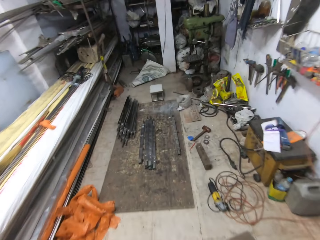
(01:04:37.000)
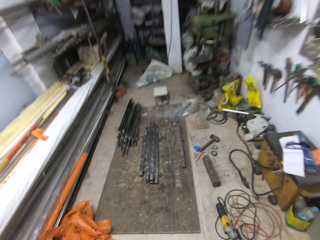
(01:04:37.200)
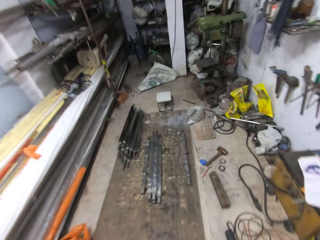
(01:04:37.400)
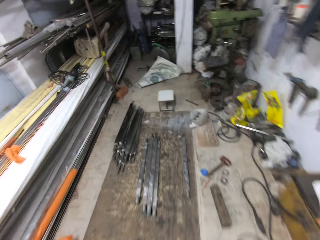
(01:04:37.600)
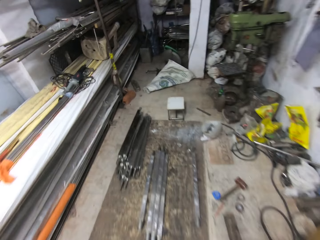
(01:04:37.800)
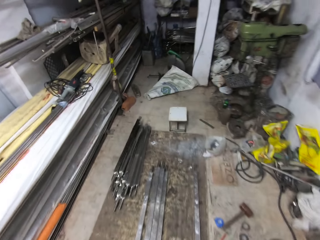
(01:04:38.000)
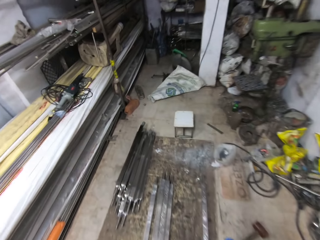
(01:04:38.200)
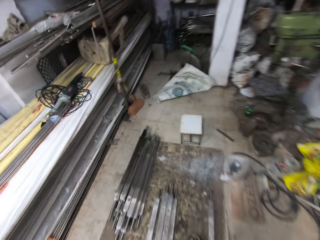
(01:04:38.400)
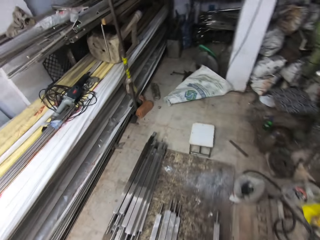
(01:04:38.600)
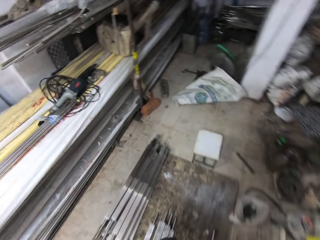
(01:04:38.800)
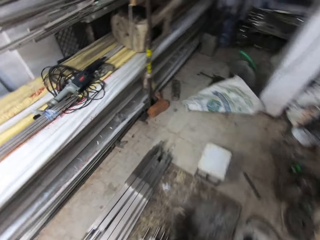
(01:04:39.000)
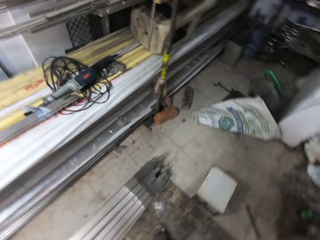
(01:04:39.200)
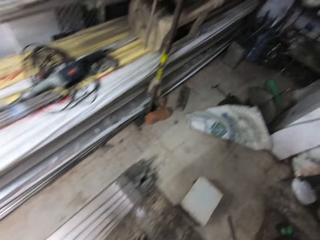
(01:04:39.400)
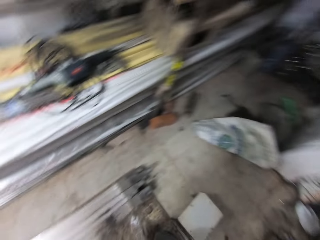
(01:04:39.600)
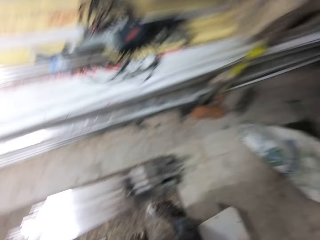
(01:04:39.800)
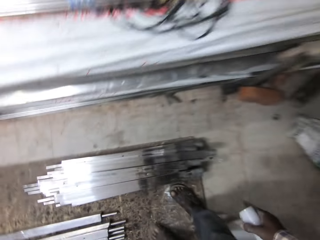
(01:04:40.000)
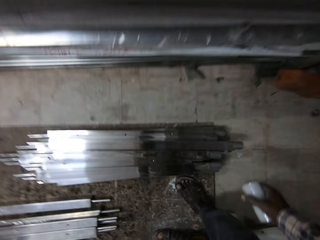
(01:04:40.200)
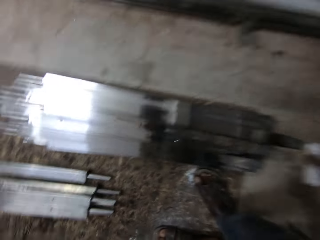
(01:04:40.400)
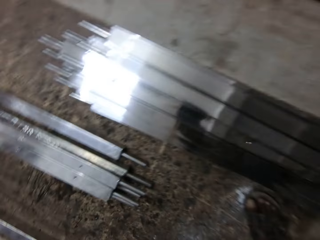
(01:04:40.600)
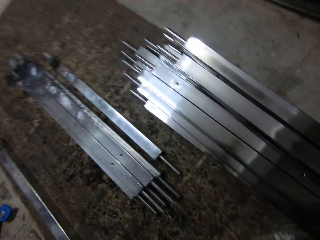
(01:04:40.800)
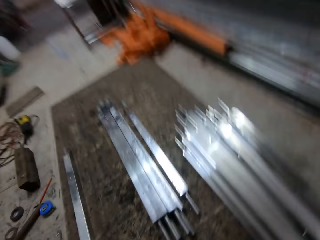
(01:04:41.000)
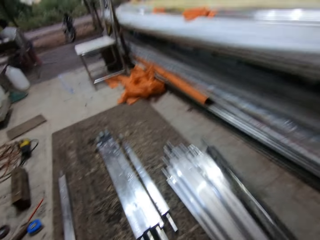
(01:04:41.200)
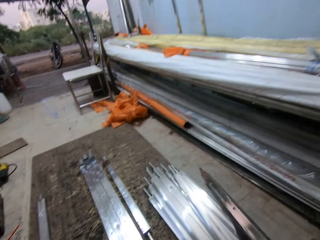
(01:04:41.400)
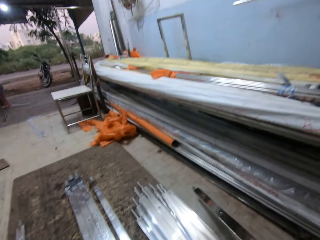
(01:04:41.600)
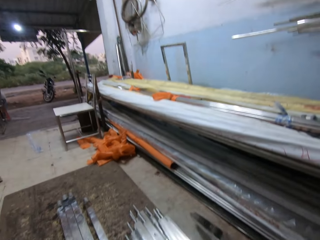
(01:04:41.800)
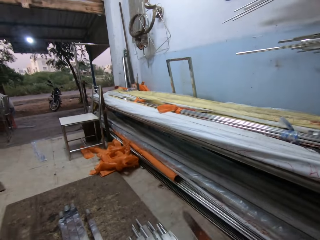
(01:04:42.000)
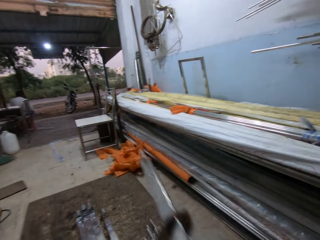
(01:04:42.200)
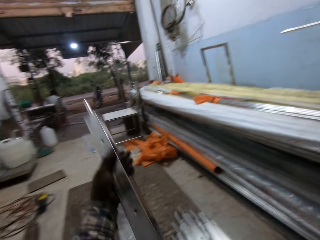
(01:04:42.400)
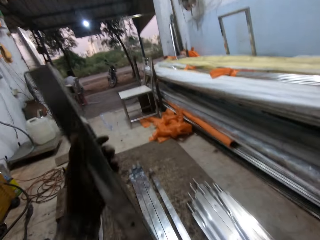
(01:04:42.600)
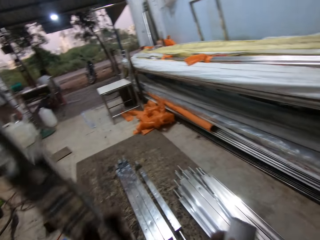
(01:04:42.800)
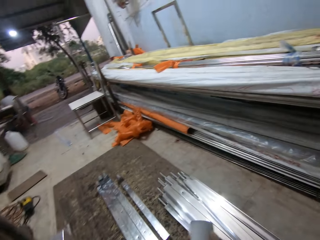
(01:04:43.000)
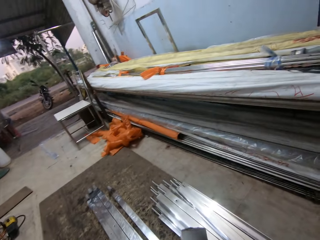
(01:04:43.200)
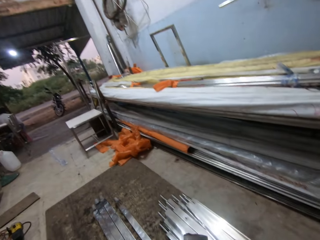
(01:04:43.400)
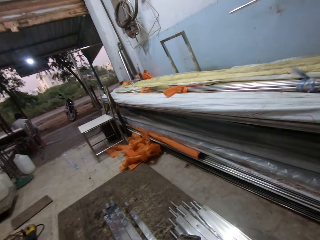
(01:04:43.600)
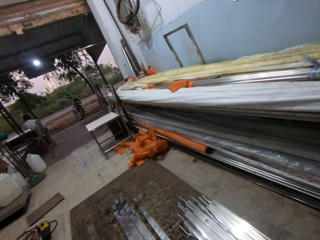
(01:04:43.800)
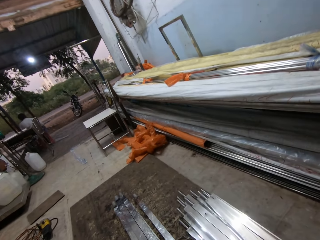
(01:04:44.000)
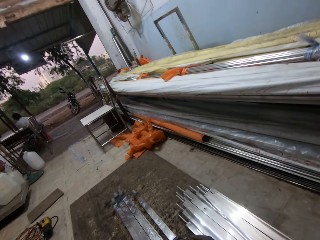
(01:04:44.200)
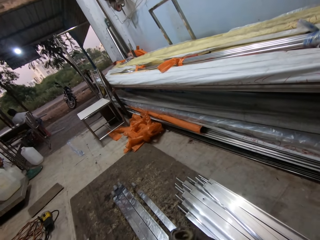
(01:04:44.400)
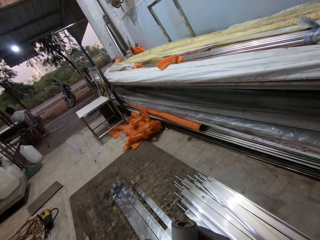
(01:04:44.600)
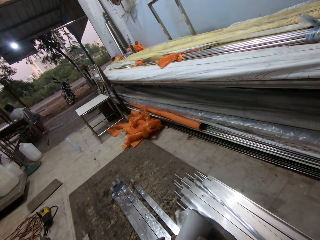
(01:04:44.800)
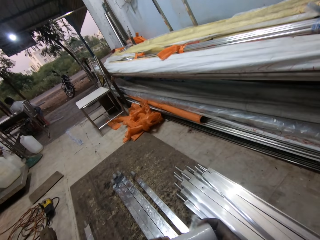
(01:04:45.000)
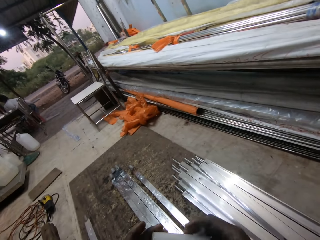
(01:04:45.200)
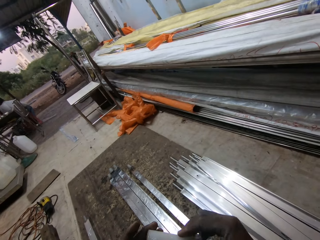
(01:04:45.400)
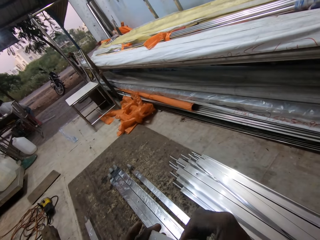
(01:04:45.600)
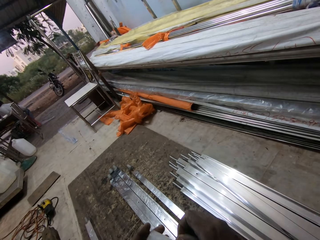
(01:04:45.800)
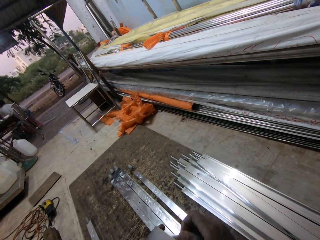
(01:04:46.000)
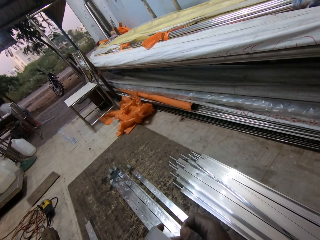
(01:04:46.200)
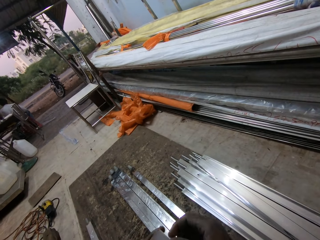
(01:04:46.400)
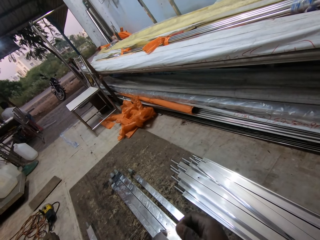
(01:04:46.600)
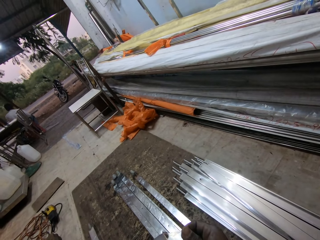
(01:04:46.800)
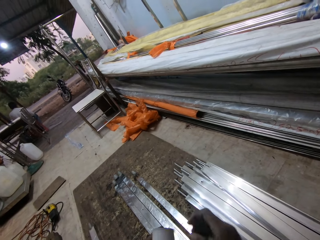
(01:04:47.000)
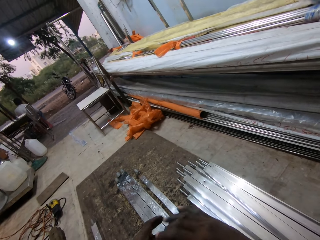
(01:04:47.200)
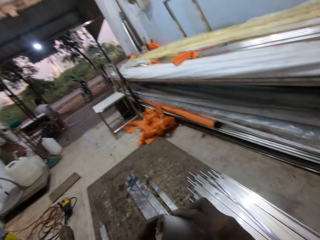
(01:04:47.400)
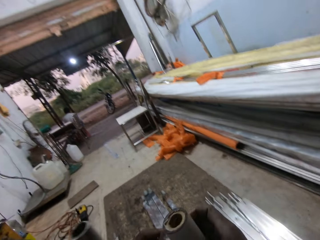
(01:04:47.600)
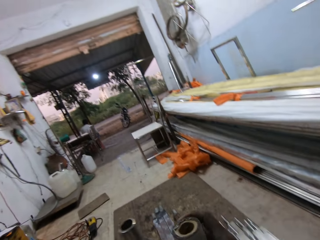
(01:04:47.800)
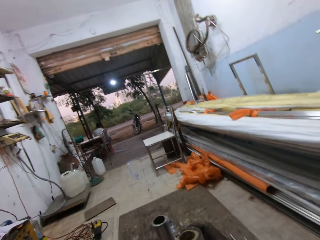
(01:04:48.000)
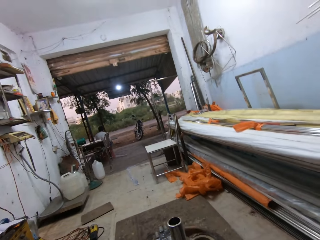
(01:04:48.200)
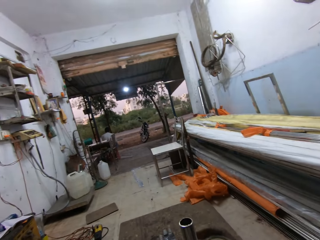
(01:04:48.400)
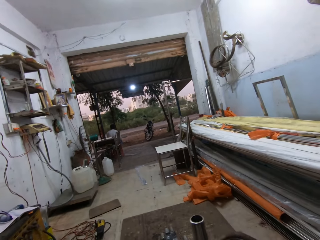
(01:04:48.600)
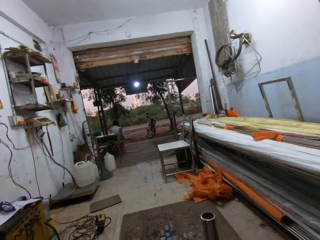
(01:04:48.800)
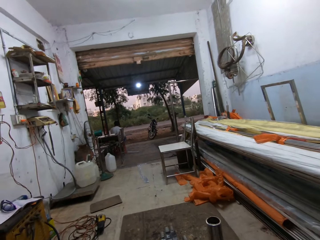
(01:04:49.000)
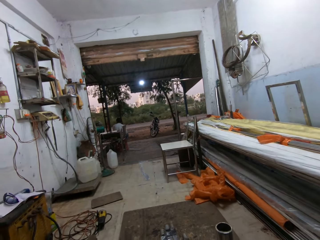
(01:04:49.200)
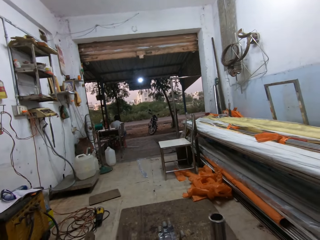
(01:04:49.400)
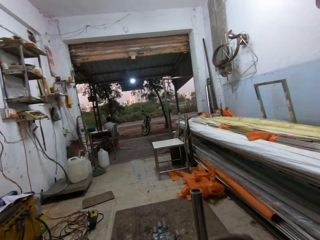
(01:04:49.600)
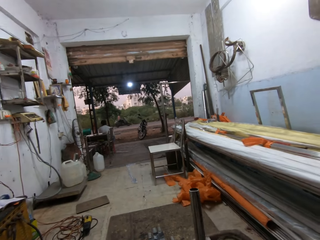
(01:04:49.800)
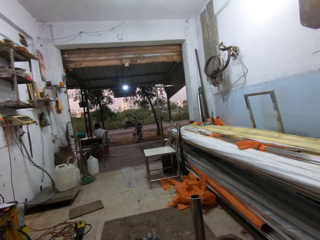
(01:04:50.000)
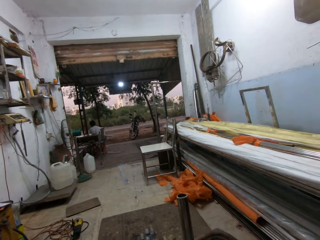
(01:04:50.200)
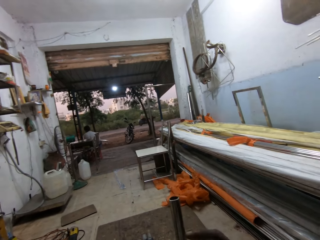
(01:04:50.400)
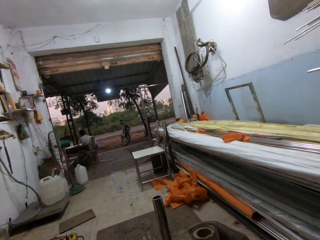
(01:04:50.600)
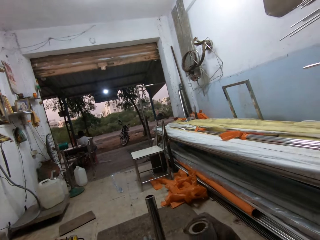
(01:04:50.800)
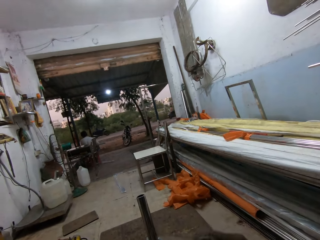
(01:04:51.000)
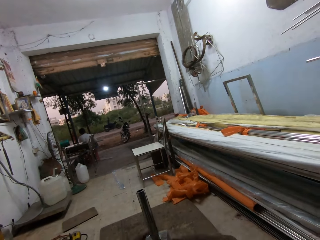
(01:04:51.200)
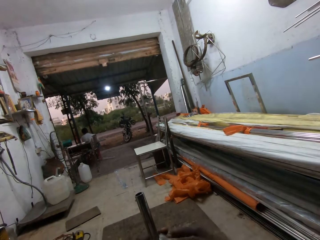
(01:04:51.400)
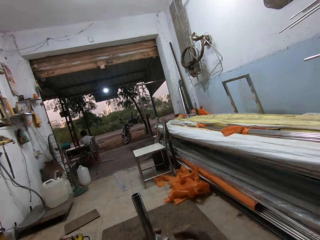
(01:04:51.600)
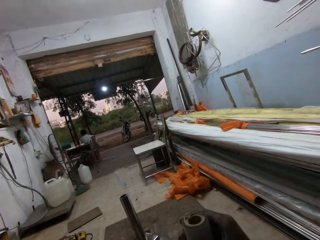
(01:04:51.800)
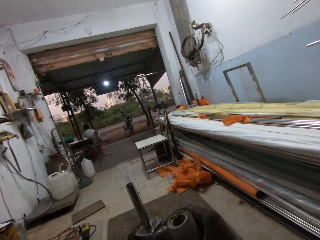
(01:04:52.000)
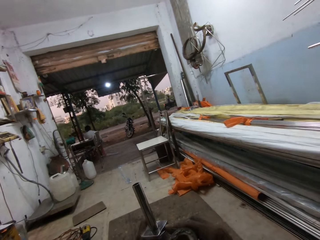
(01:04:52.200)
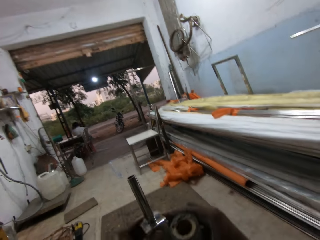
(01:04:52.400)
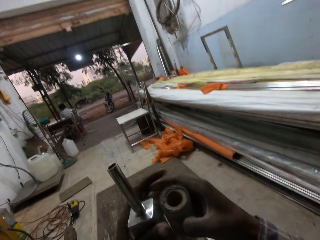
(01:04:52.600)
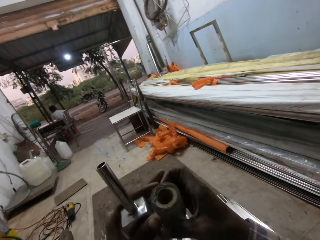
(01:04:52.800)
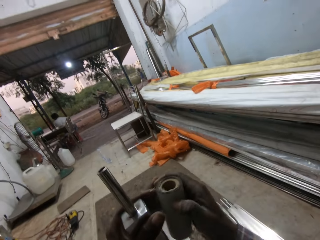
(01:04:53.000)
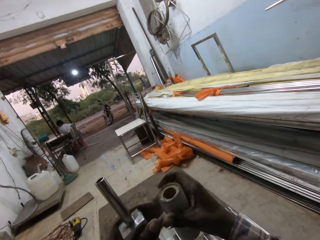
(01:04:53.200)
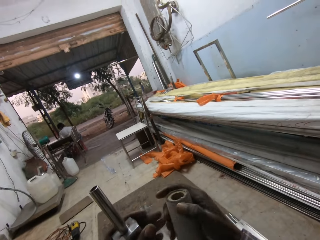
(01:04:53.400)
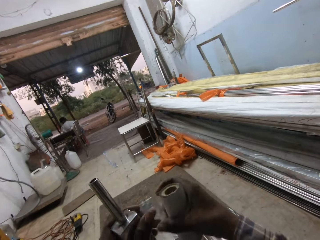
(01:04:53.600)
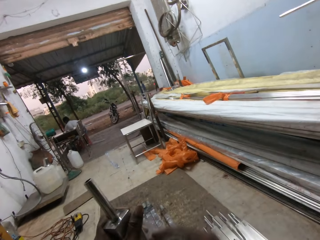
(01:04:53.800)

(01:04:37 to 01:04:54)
The camera wearer sits on a stool. He pulls a steel square rod from some steel square rods on a board with his right hand. He passes the steel square rod from his right hand to his left hand. He unwraps a tape in his left hand with his right hand. He pulls the tape. He passes the tape from his left hand to his right hand. He wraps the square steel rod in his left hand with the tape in his right hand.

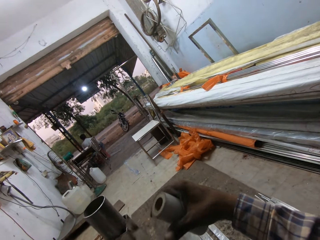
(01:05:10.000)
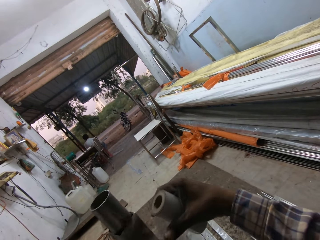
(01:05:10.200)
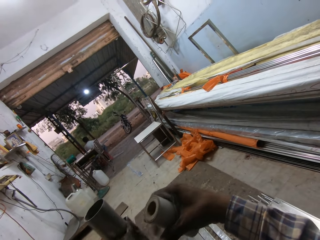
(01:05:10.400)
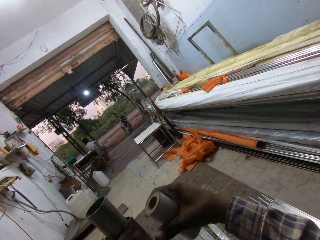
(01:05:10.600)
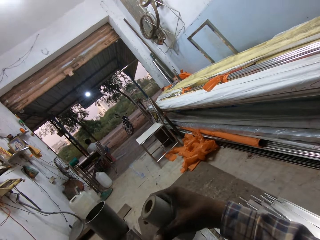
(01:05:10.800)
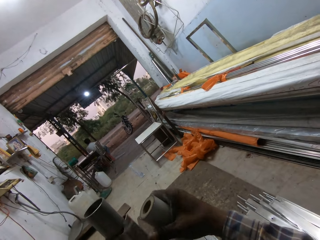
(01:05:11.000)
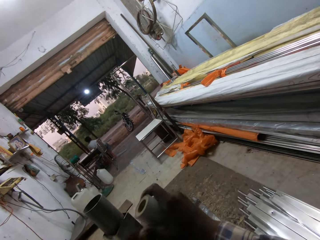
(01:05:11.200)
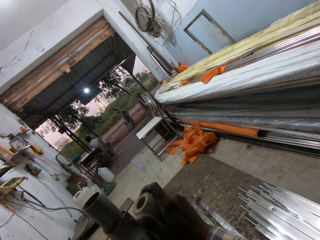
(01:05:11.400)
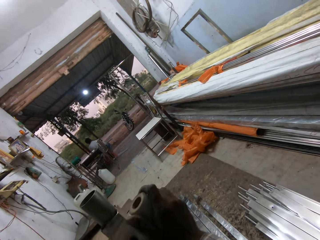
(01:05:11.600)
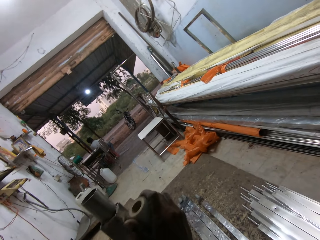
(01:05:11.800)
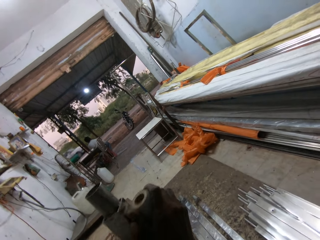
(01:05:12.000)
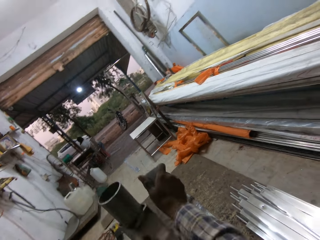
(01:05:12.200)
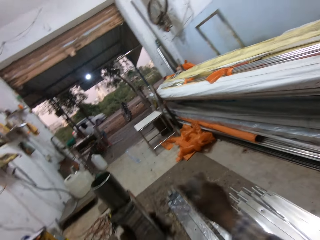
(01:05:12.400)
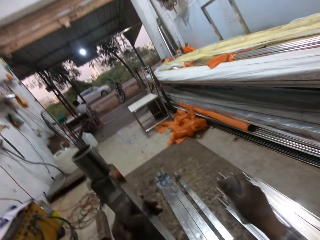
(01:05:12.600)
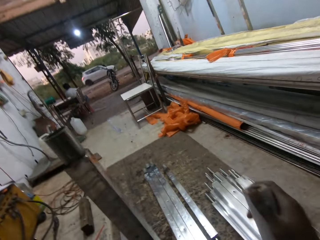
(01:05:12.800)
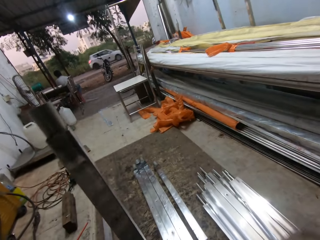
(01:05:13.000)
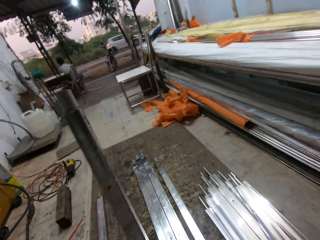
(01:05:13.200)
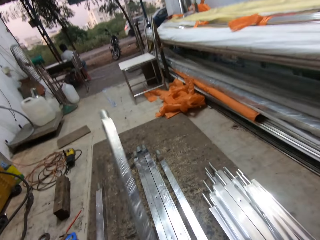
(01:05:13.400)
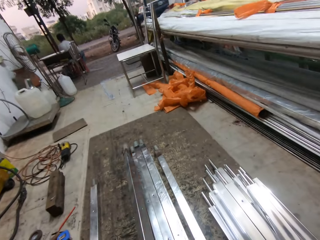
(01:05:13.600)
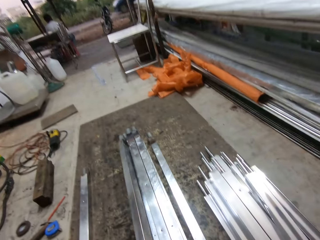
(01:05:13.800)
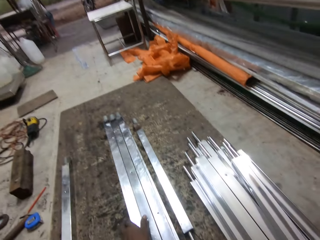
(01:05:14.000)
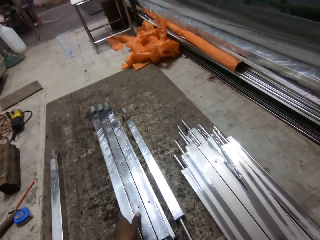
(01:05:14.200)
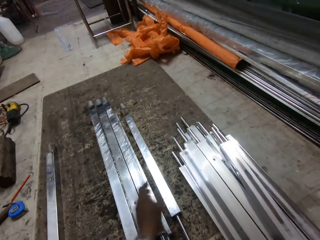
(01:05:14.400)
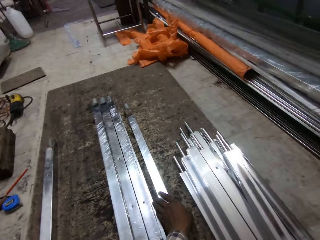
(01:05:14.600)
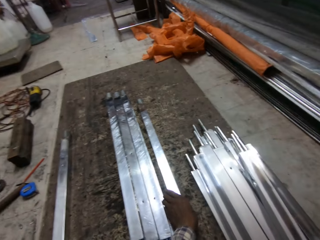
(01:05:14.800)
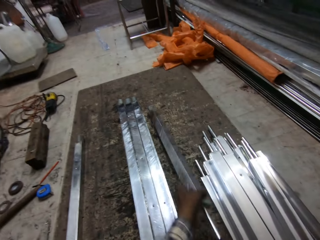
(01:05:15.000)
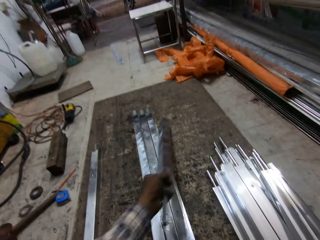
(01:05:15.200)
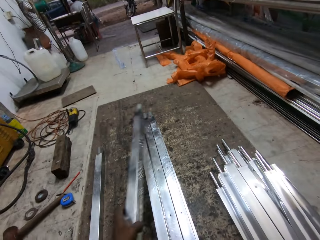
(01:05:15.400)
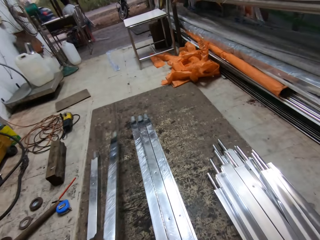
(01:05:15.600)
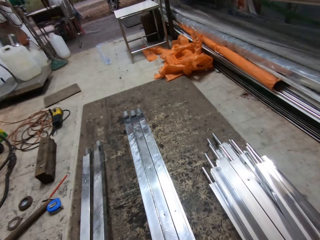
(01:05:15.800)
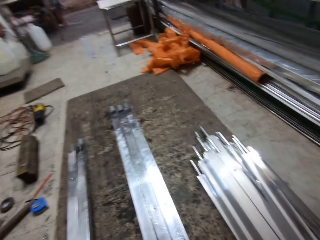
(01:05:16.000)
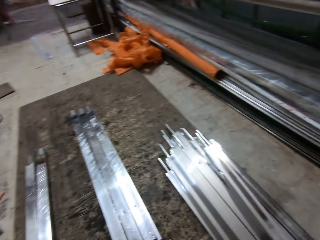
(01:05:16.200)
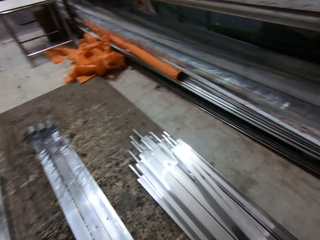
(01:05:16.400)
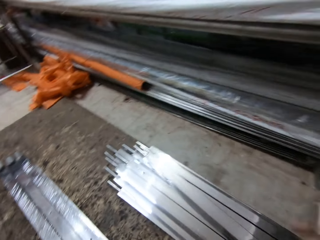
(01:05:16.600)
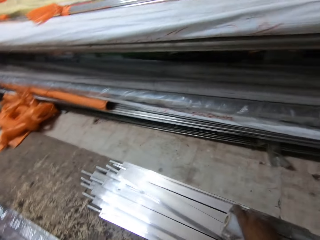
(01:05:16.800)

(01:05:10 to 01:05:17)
The camera wearer tears the tape off the steel metal or square steel rod. He places the square steel rod in his left hand on the board. He picks up a square steel rod from some square steel rods on the board with his left hand. He places the square steel rod in his left hand on the board.
